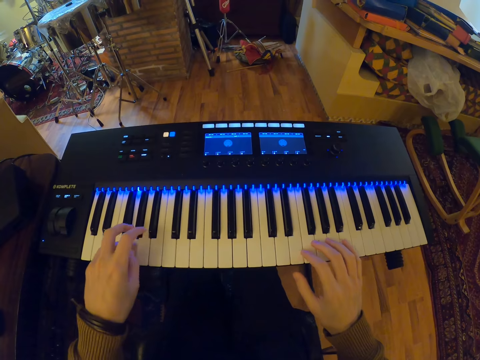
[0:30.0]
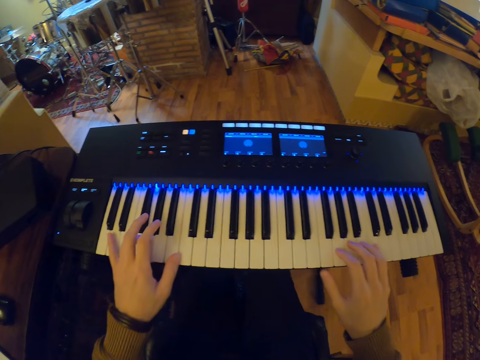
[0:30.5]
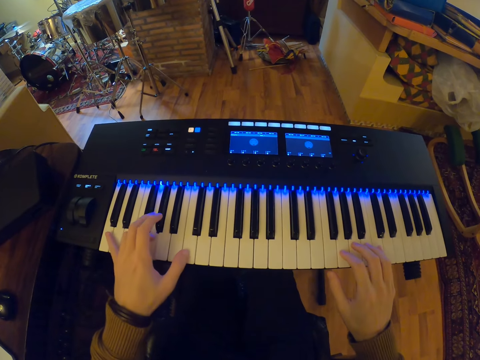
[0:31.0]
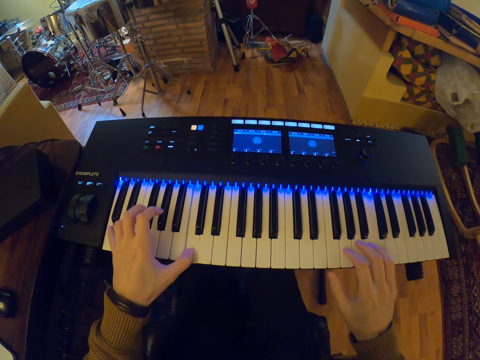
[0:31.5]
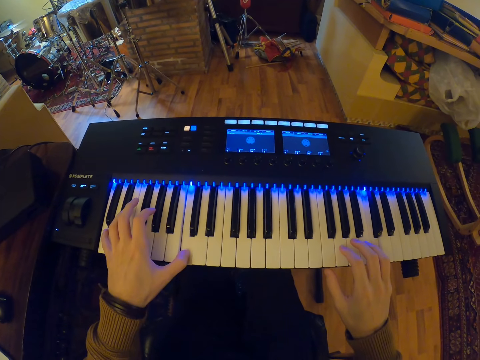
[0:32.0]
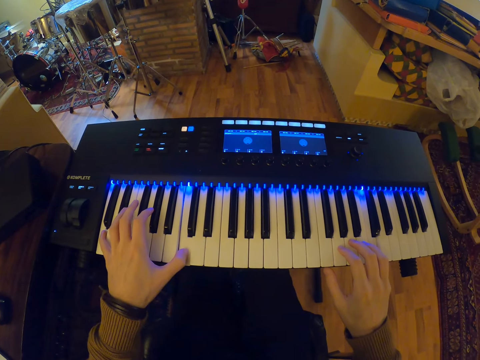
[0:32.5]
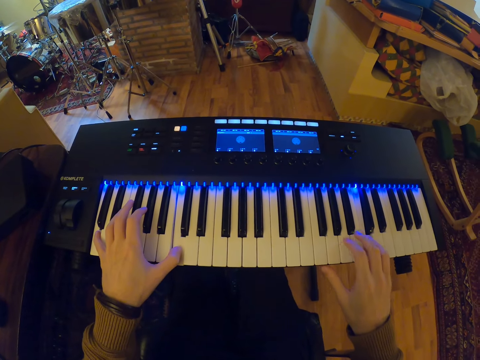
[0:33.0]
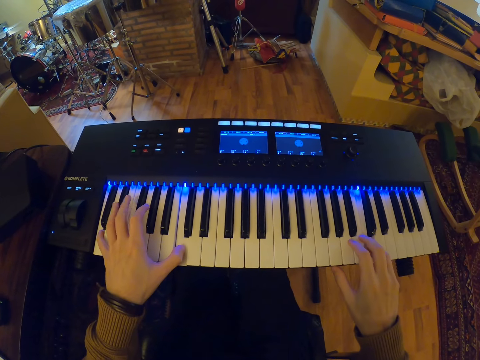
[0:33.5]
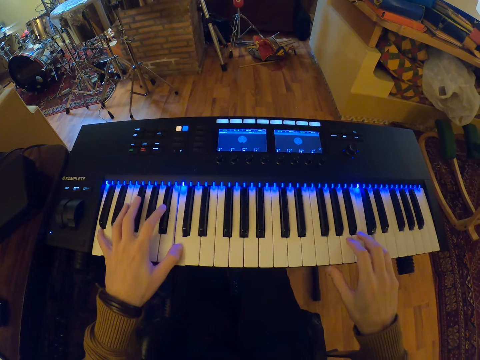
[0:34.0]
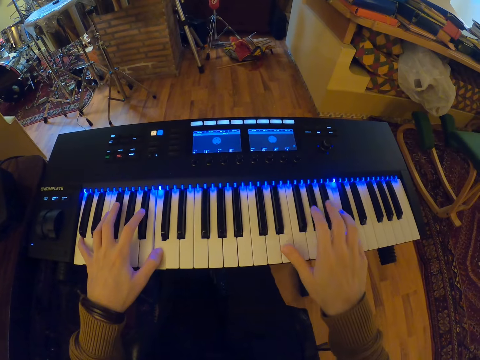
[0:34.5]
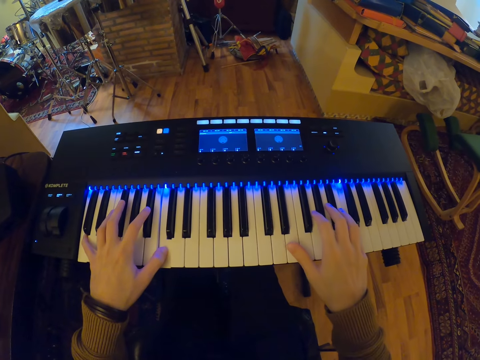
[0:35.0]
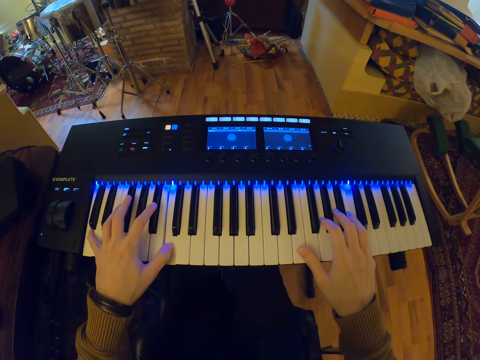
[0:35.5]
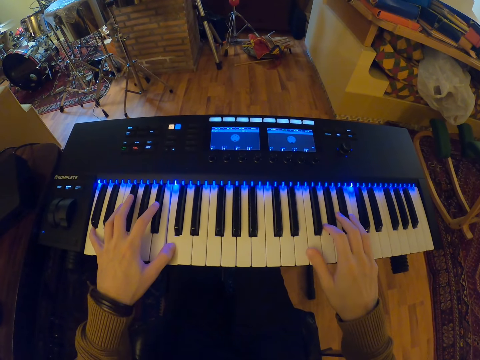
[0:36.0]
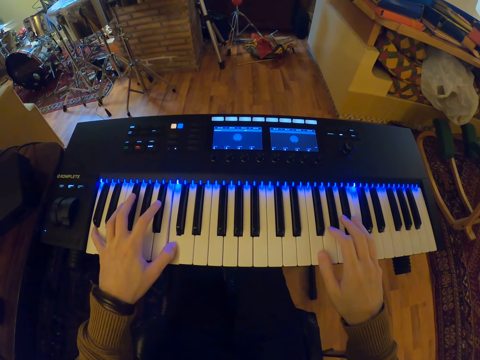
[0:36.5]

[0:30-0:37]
The camera wearer plays the piano with both hands.

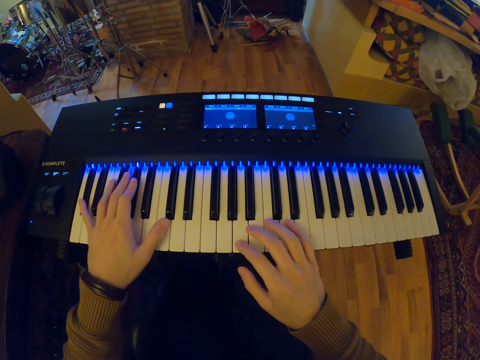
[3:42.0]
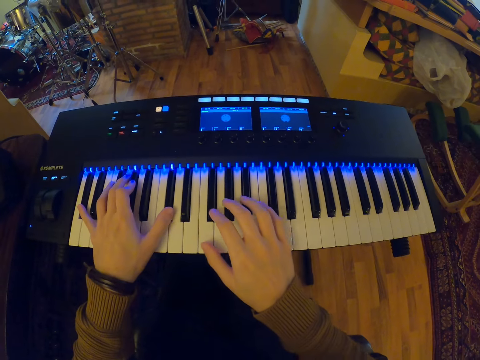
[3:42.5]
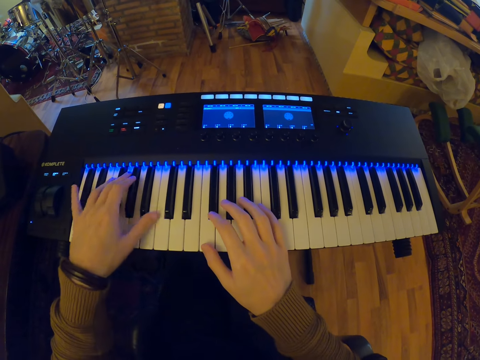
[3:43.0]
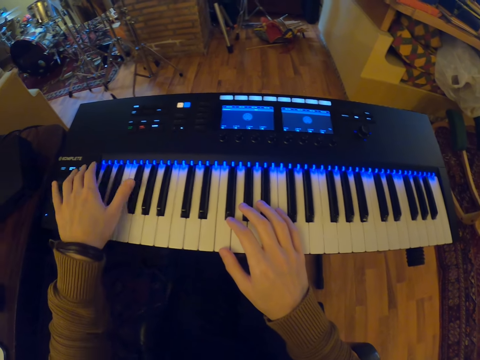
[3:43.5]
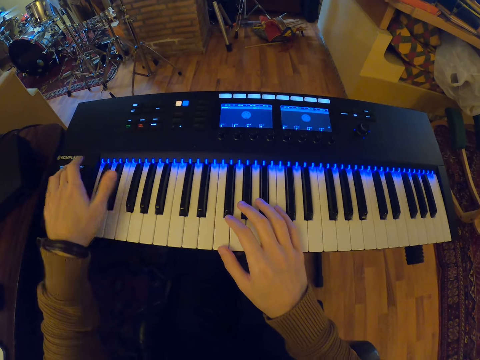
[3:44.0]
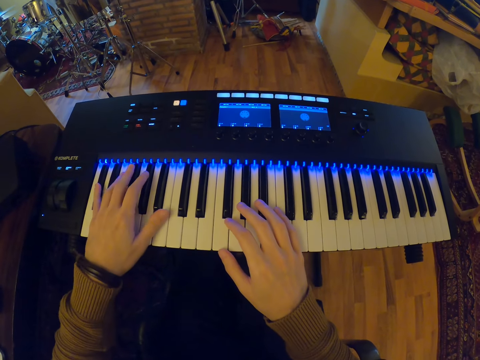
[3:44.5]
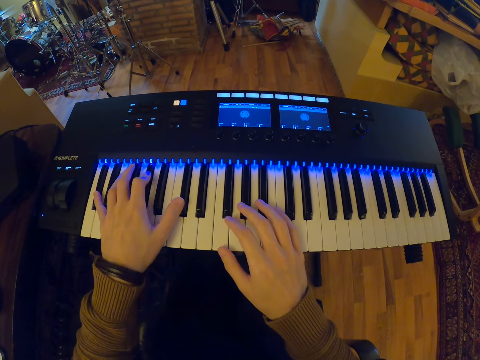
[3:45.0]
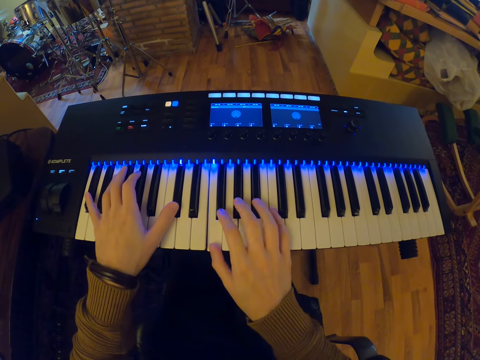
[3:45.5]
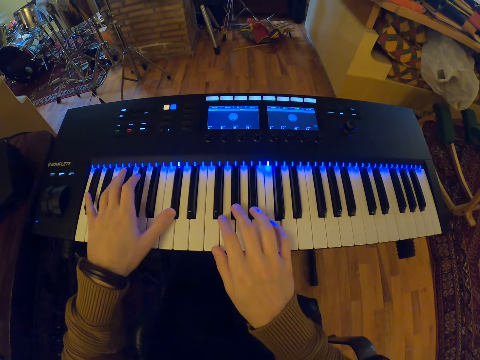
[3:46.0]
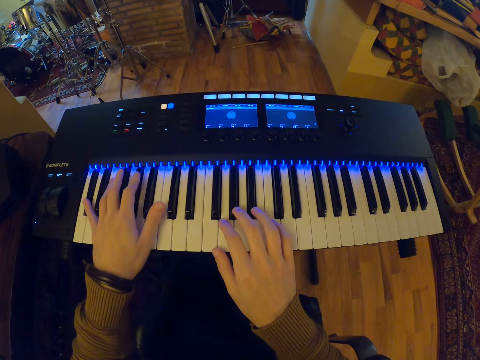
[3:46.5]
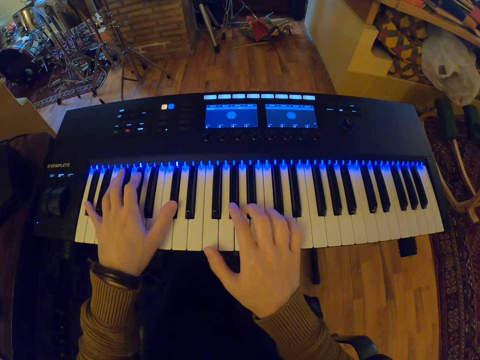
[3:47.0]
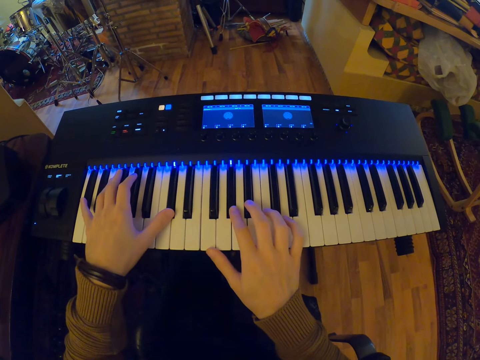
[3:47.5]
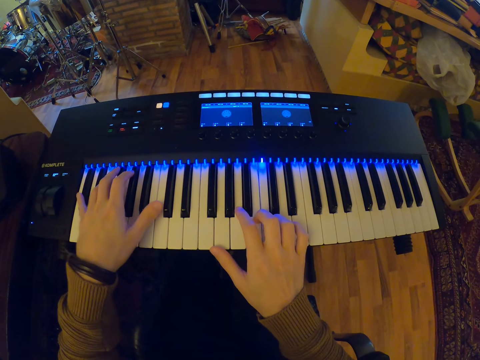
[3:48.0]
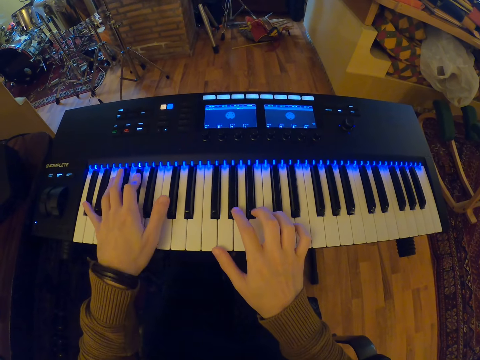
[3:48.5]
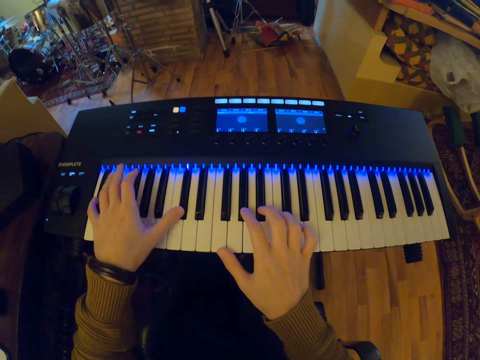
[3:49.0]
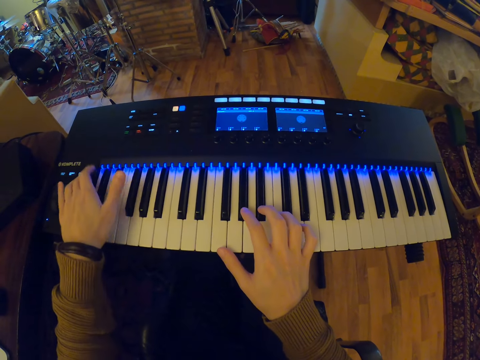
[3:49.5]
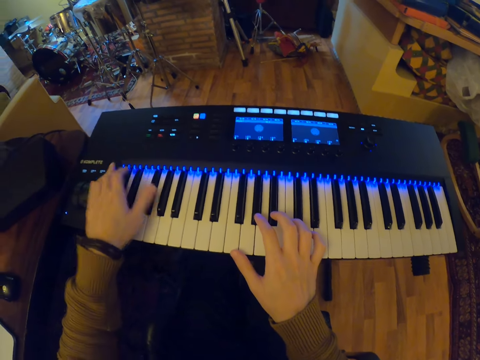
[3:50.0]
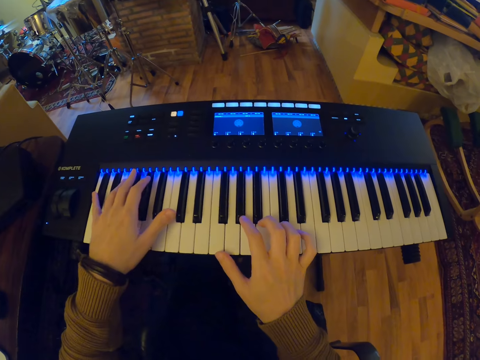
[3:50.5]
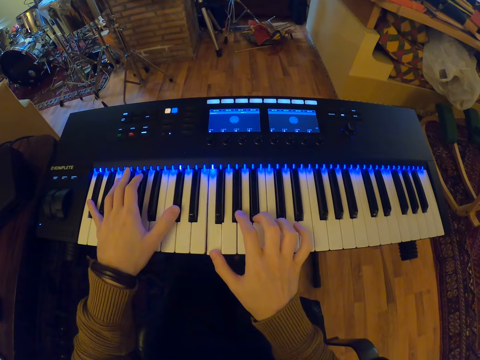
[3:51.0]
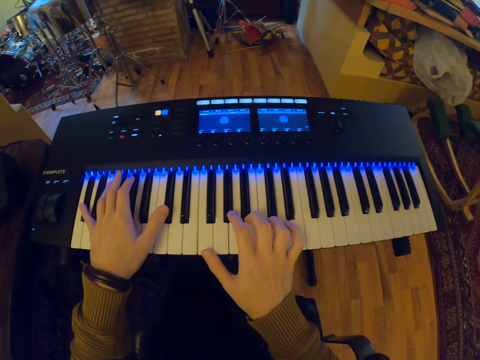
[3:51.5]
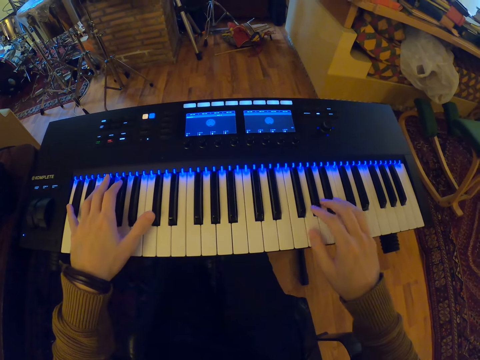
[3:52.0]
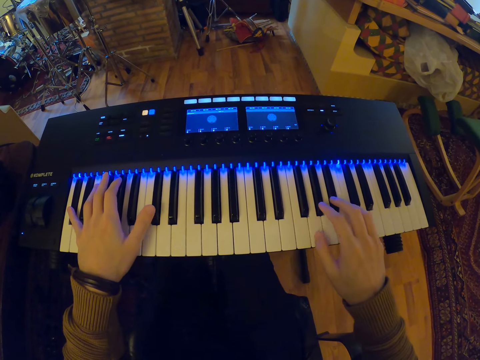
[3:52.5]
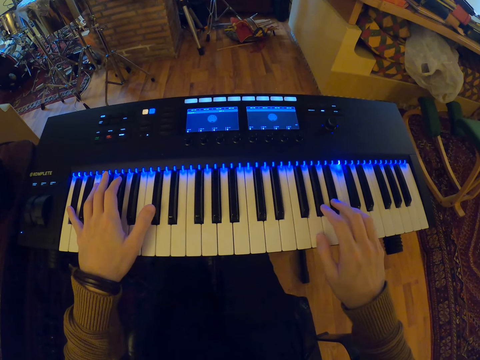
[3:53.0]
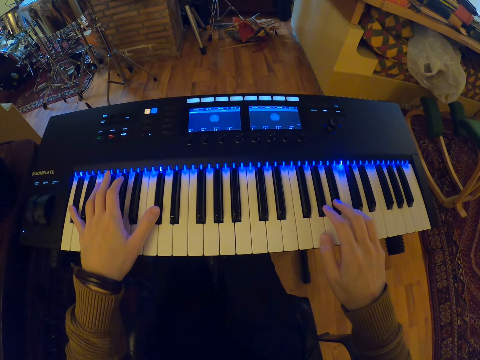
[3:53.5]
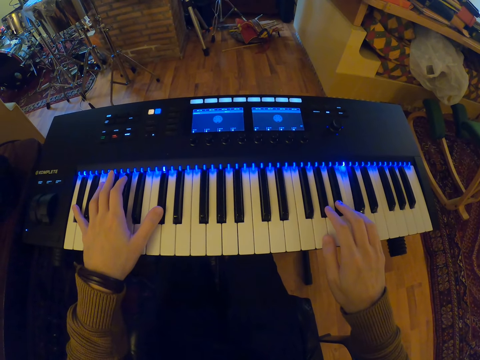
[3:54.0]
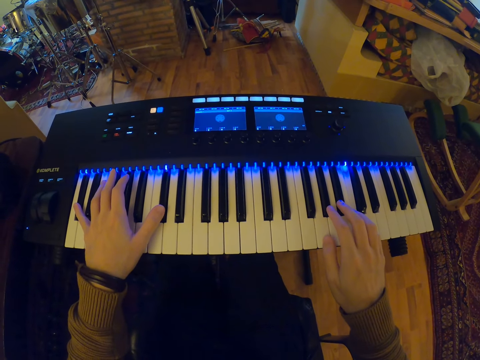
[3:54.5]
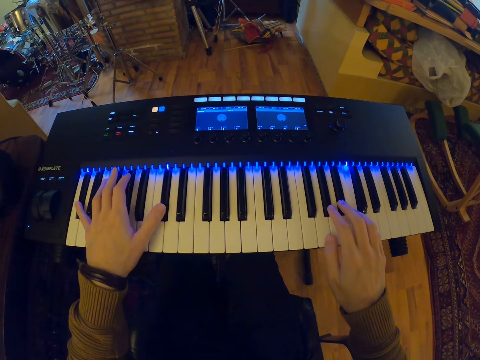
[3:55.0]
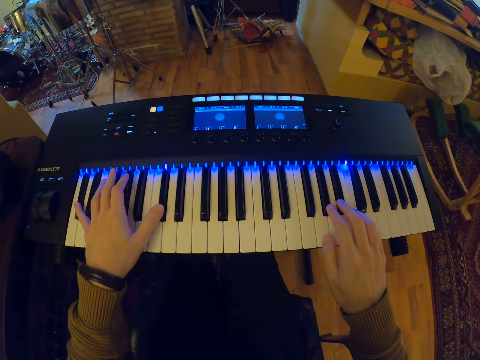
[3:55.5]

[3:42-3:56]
The camera wearer adjusts the volume on the piano. They play the piano. They adjust the volume on the piano. They play the piano.

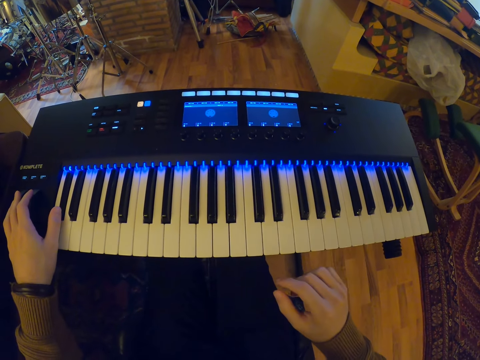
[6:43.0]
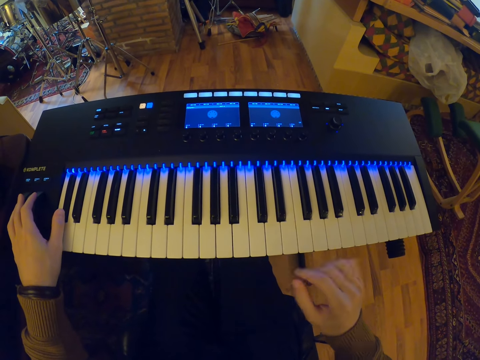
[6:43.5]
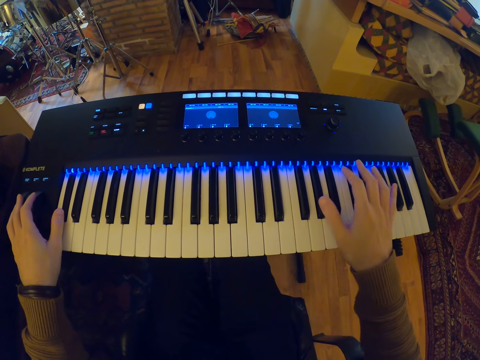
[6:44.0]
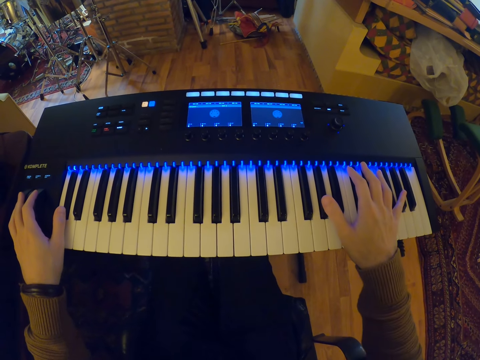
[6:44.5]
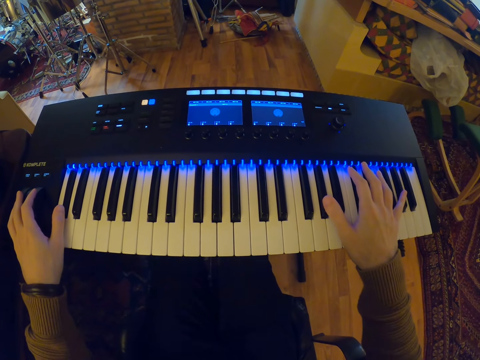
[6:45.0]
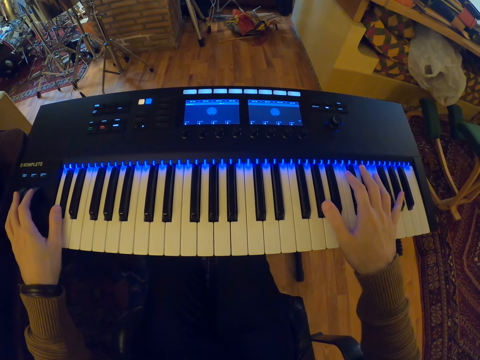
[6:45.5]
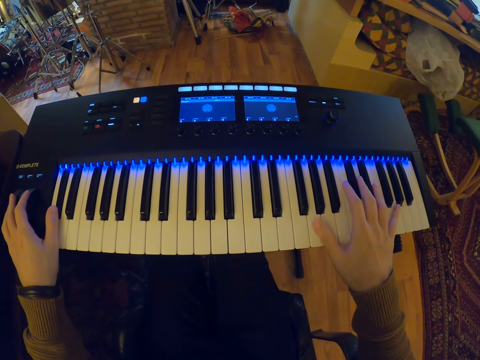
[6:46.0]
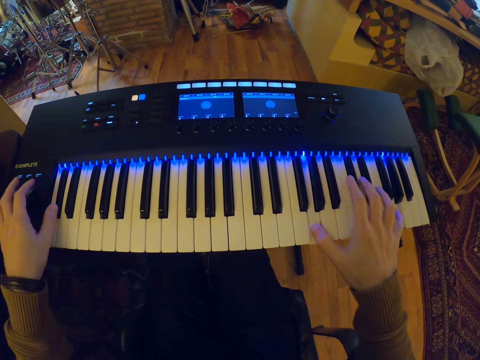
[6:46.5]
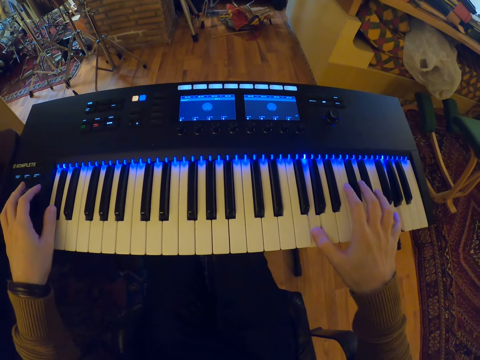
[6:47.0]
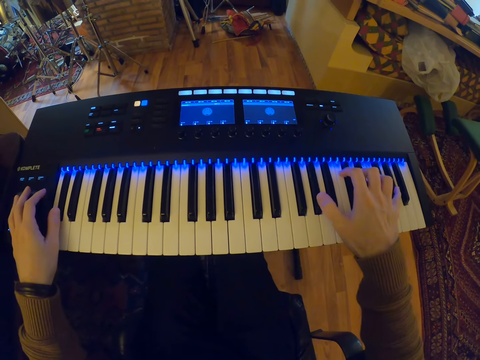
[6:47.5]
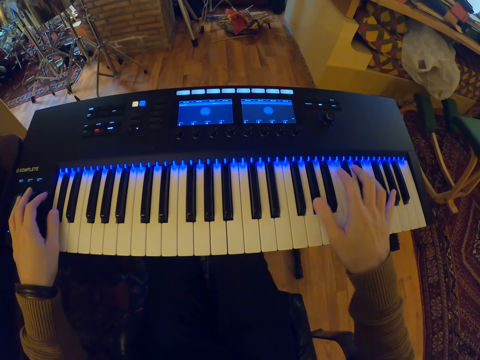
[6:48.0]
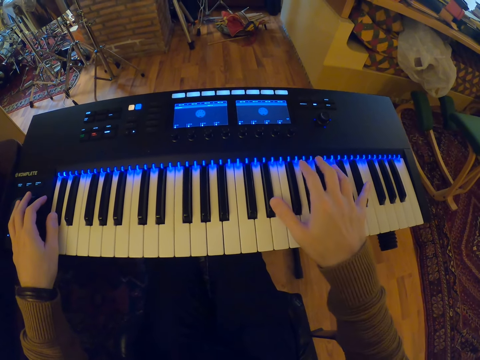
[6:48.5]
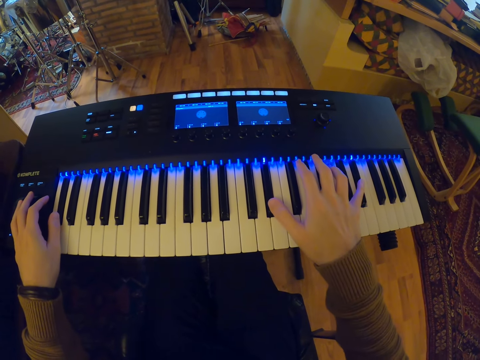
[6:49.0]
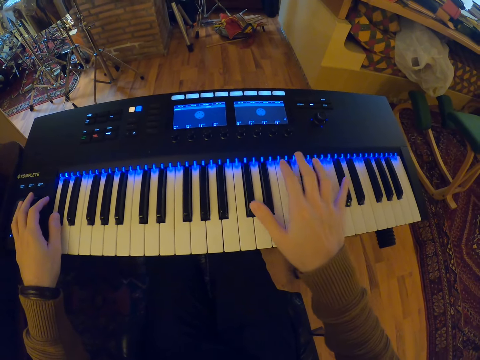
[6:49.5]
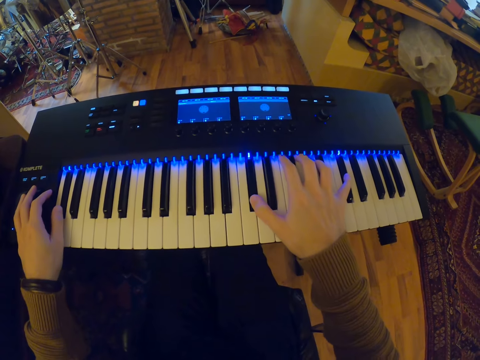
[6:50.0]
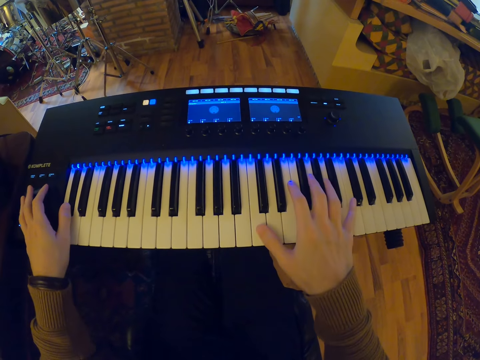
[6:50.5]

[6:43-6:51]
The camera wearer adjusts the piano keys with the left hand. They play the piano with both hands.
